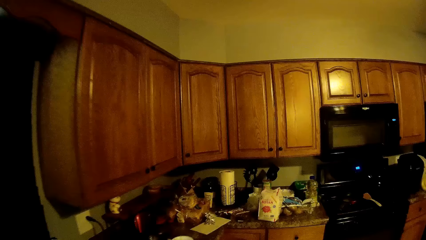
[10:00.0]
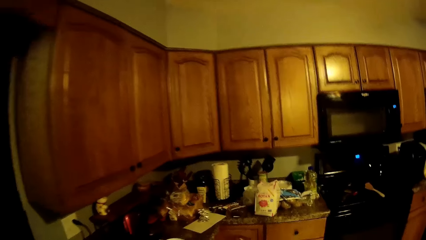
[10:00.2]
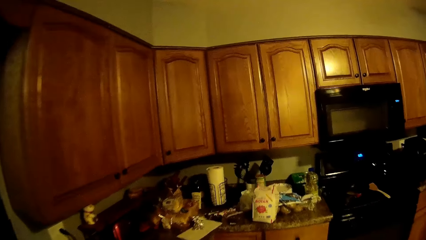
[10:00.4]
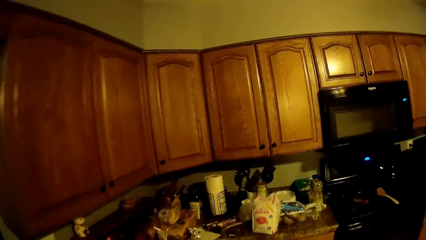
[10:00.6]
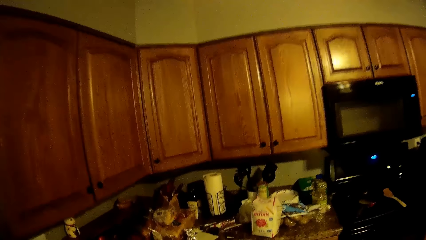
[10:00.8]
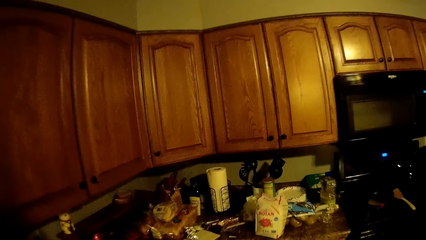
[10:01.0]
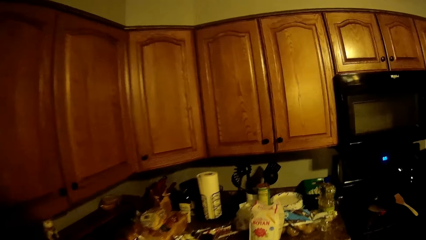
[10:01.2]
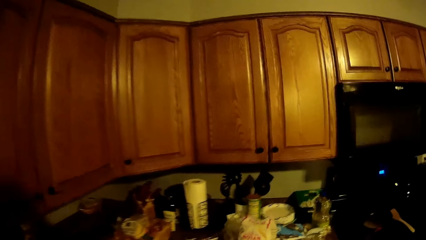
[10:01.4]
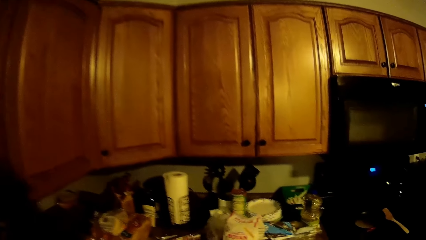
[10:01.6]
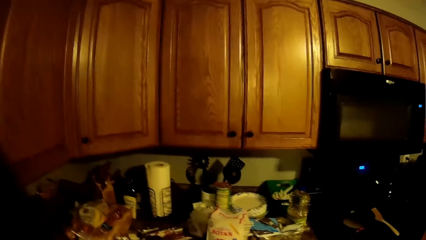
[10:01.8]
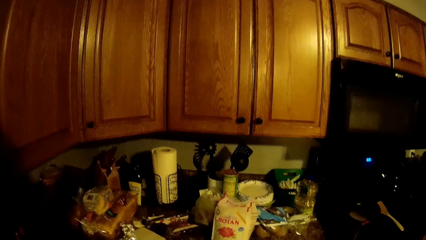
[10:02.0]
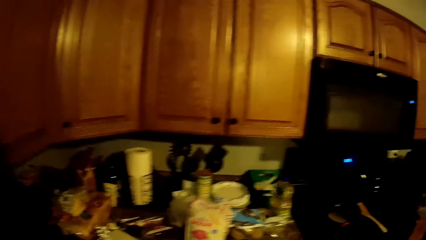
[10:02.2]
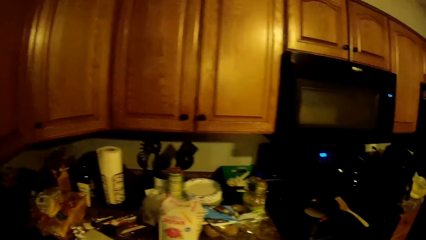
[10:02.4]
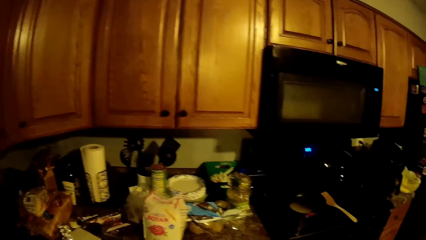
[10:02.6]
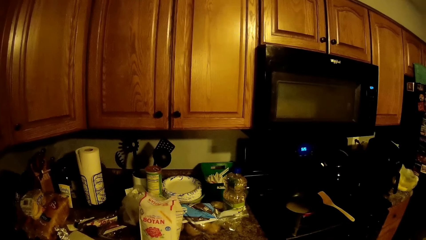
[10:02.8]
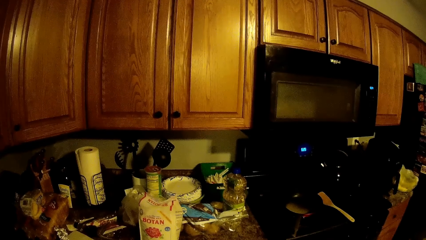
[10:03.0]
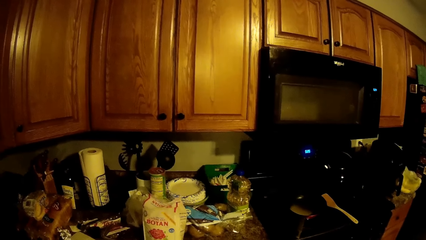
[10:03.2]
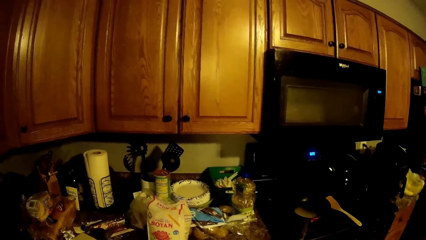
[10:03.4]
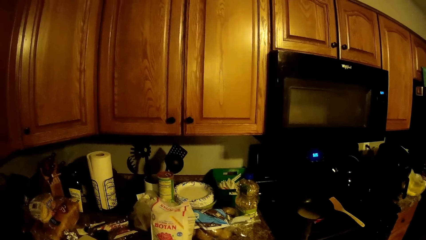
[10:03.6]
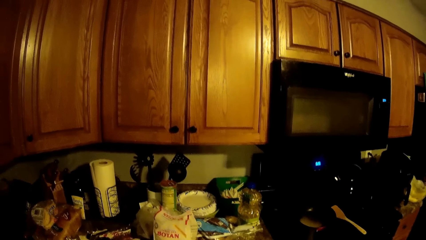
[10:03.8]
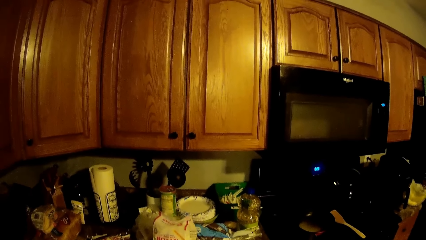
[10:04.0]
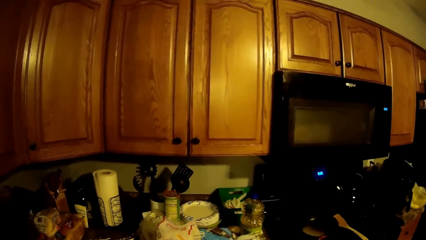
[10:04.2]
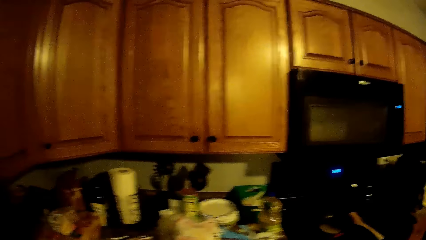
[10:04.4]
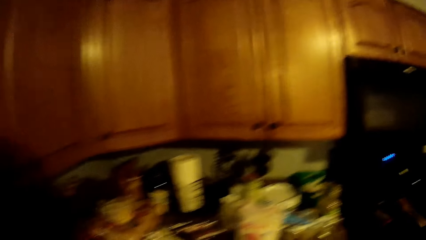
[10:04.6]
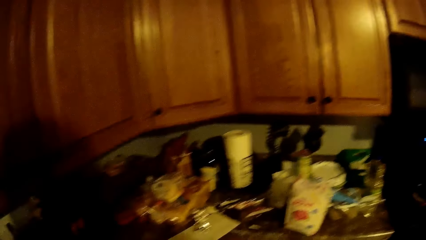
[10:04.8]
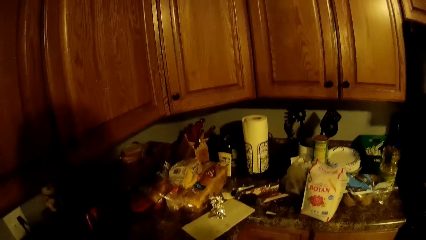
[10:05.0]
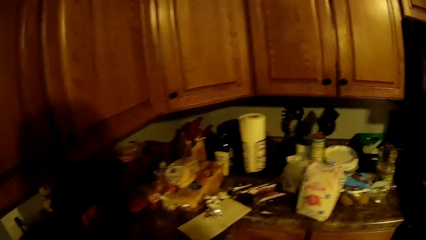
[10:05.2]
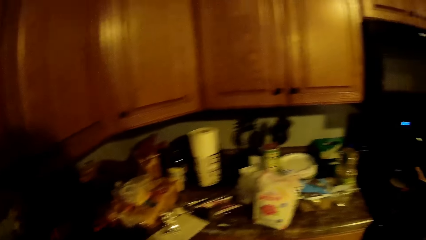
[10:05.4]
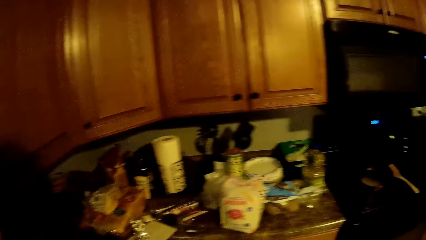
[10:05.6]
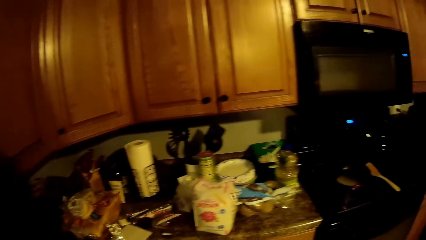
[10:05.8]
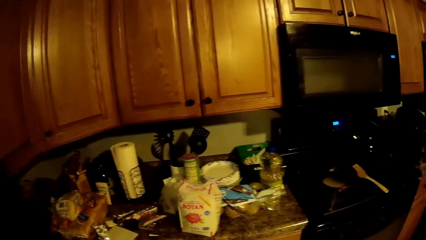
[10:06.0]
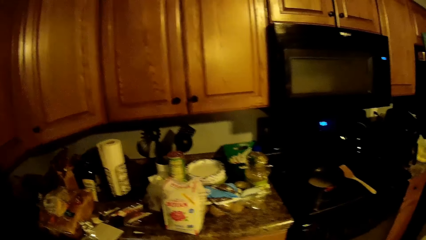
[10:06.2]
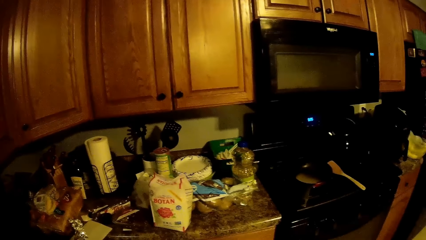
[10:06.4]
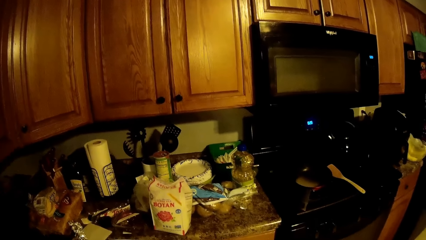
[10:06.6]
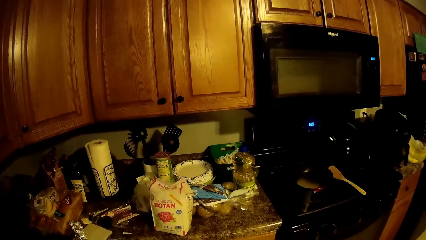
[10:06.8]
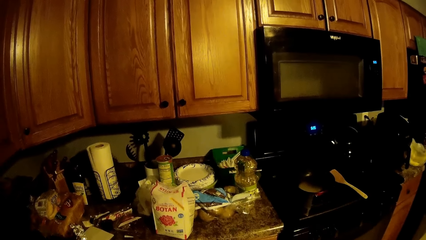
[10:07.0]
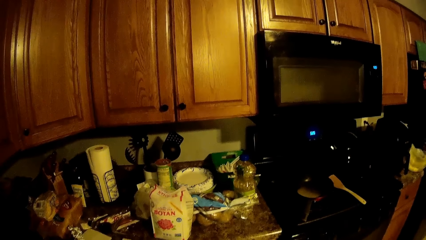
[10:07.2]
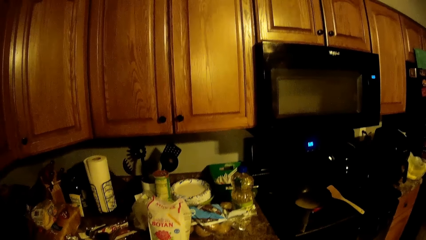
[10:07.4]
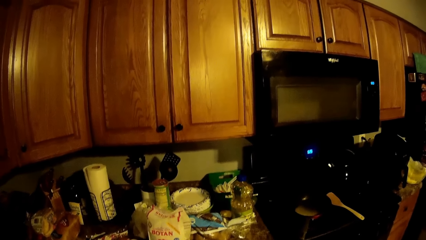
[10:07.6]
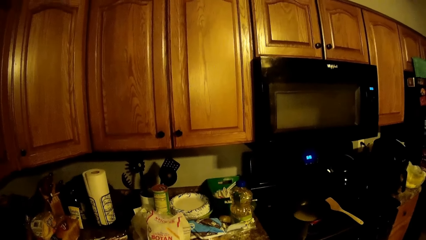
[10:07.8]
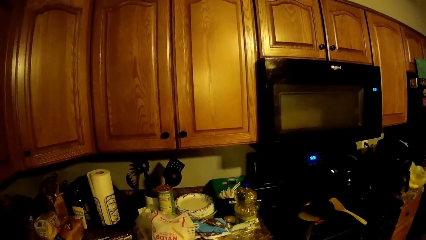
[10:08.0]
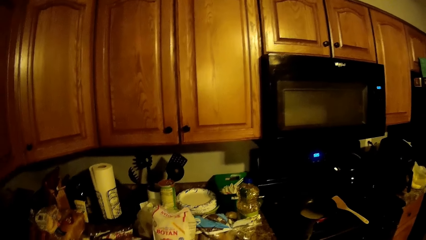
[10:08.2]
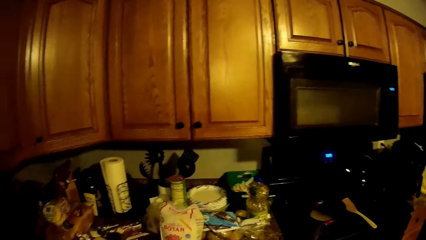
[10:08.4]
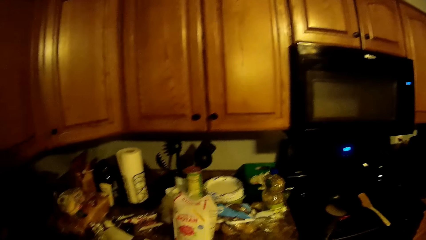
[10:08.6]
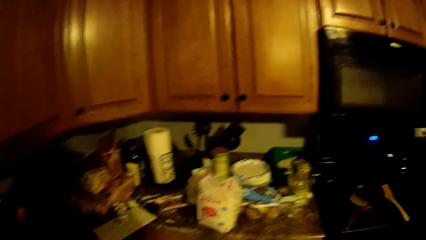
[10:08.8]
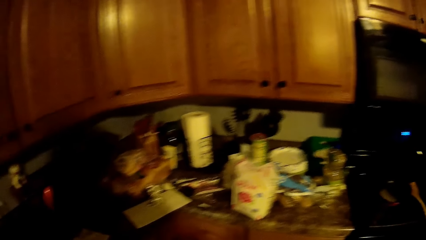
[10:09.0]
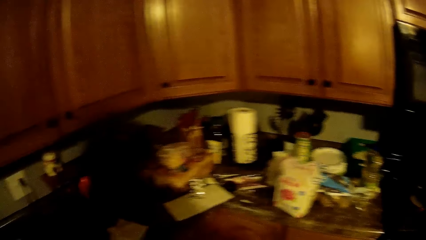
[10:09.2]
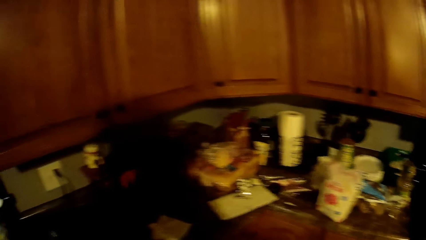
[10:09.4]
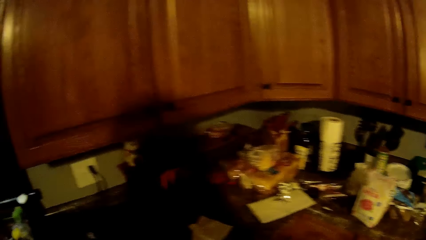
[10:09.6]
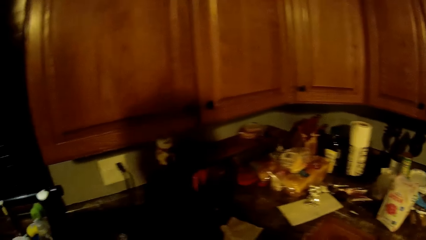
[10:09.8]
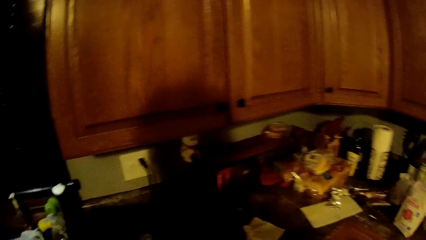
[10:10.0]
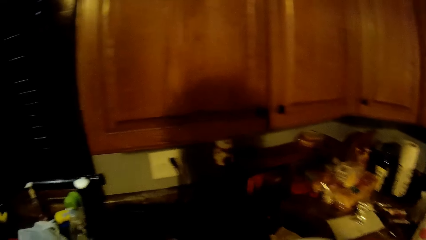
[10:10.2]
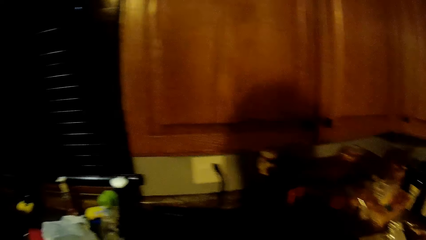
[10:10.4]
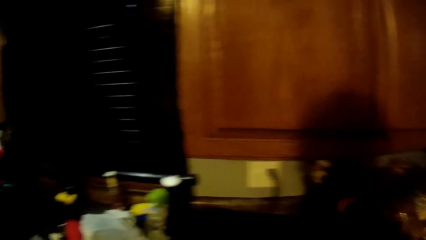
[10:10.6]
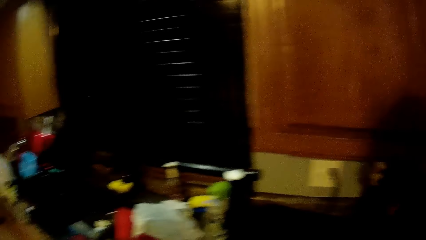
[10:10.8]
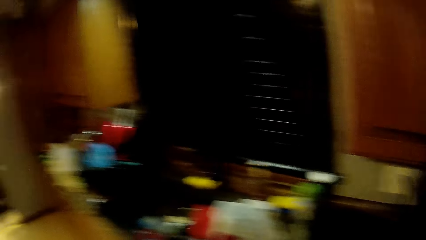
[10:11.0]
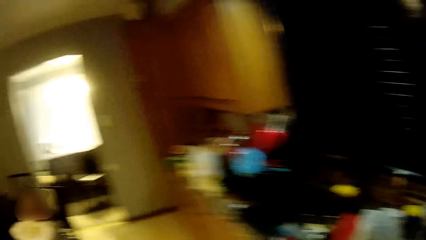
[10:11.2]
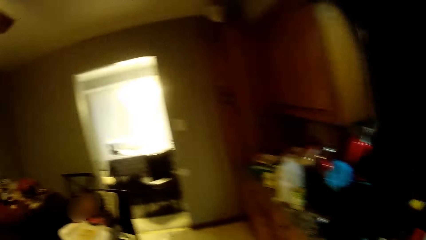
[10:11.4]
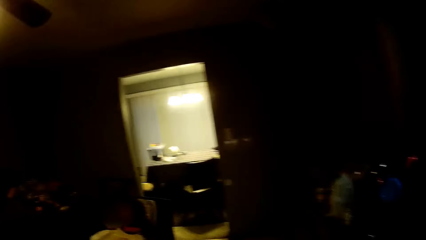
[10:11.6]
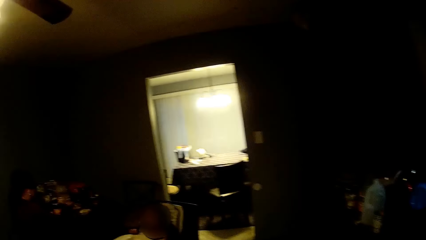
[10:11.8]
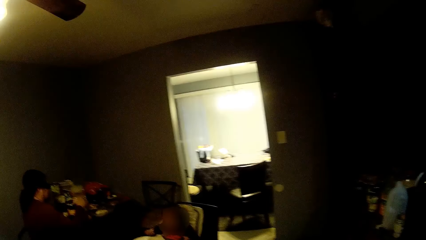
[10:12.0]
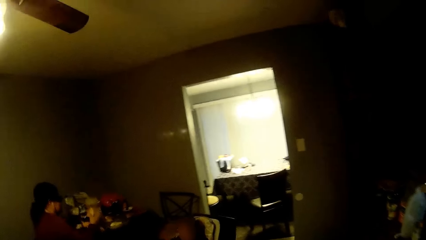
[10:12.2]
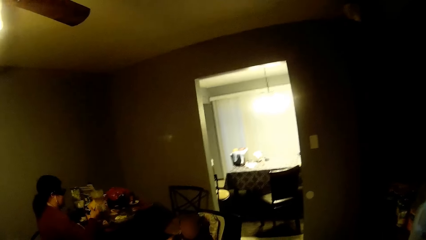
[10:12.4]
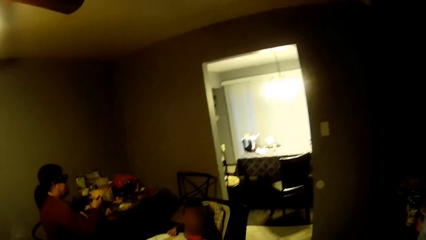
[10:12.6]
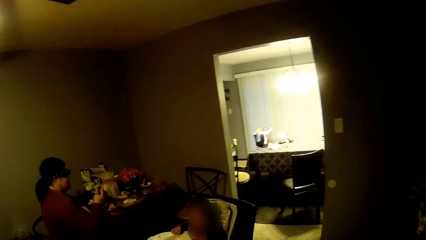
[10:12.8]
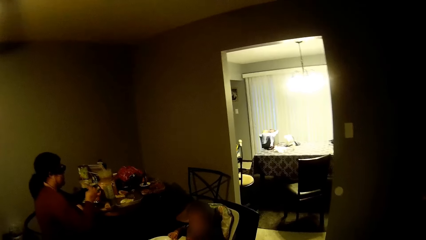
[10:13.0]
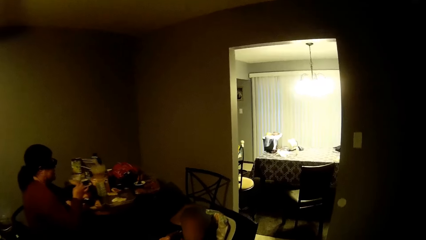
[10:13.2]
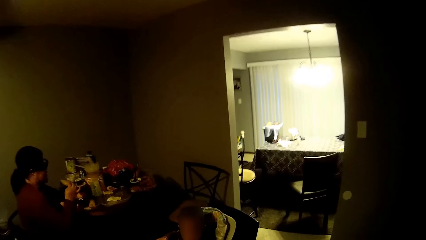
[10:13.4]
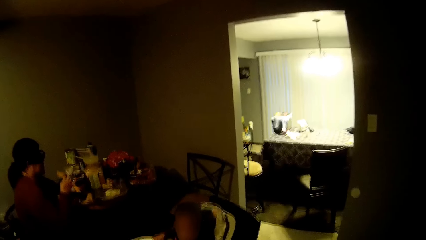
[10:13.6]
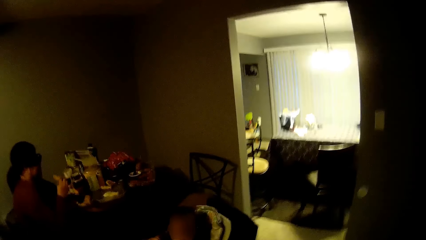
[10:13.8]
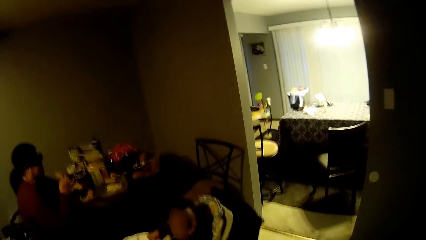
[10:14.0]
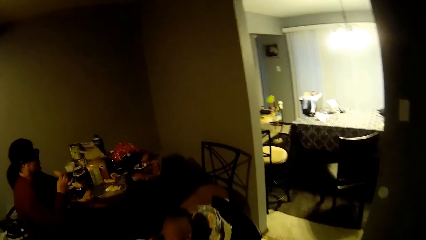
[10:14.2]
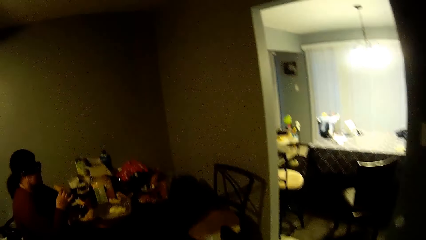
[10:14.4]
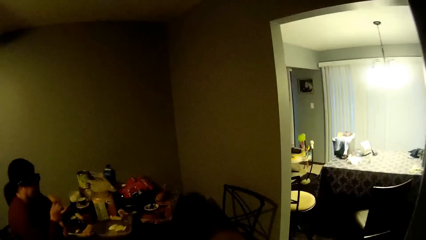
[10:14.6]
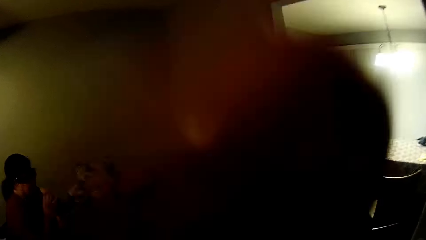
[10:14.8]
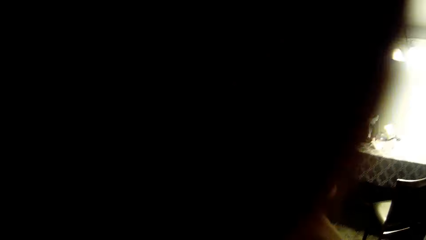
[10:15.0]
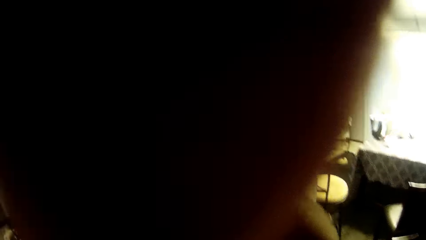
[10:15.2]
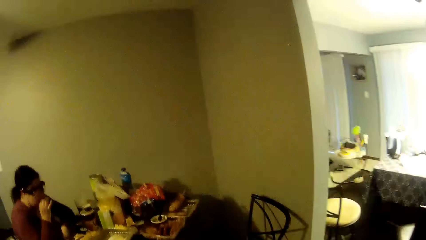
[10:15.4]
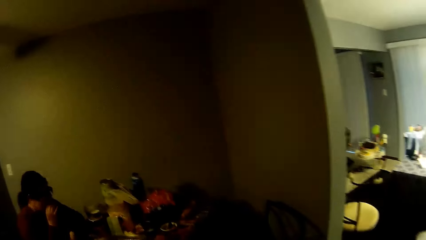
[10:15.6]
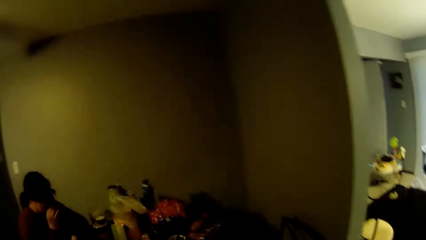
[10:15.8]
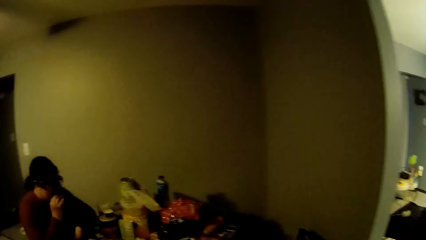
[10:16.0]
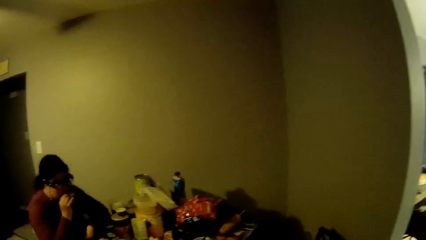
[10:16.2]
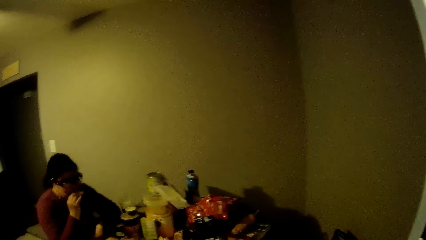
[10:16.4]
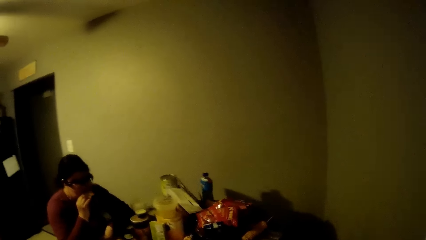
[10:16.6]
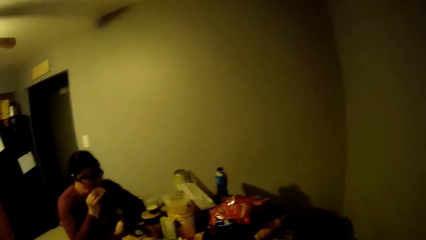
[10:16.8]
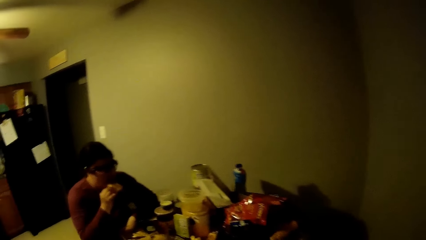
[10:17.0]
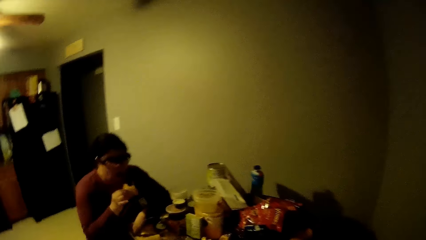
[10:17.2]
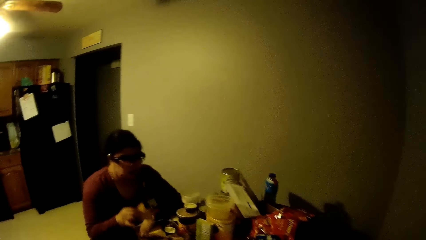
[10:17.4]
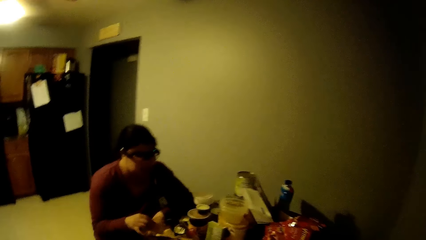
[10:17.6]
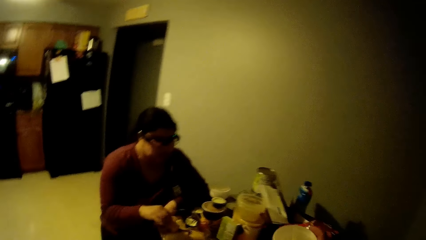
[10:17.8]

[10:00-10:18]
The camera wearer stands on the floor. He walks towards the table. The woman holds a pie in her right hand. The camera wearer adjusts the camera with his left hand. The woman eats part of the pie in her right hand. The camera wearer stands on the floor.
